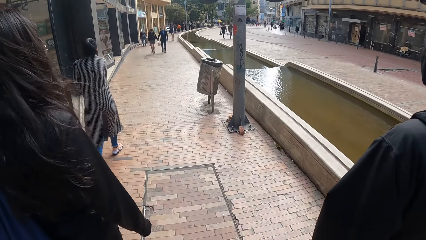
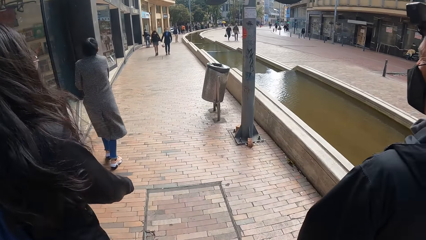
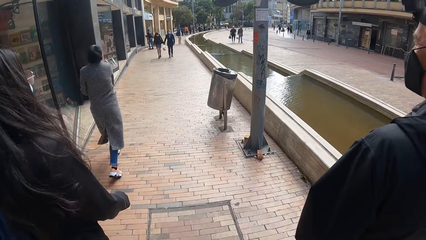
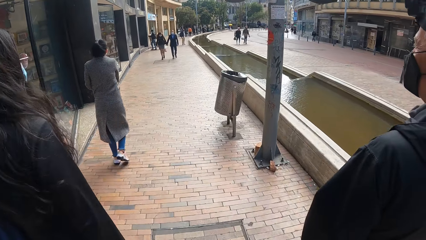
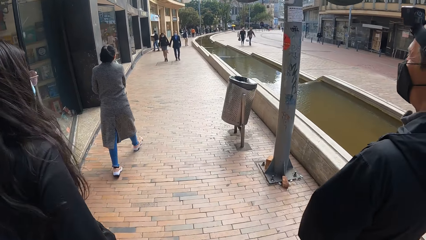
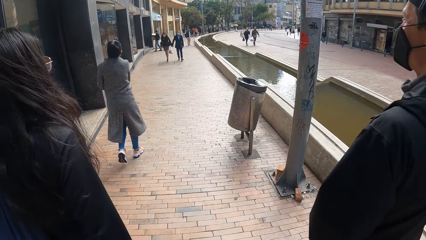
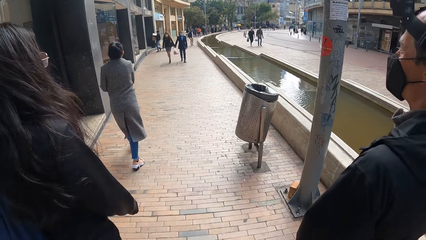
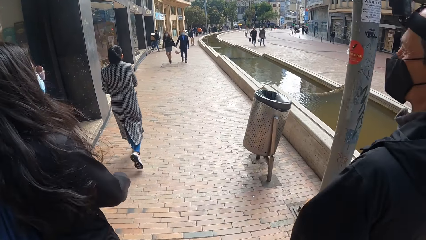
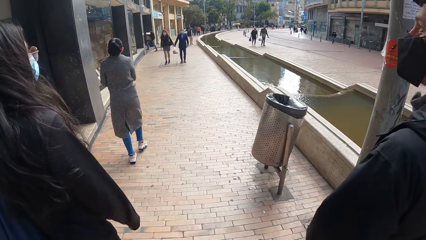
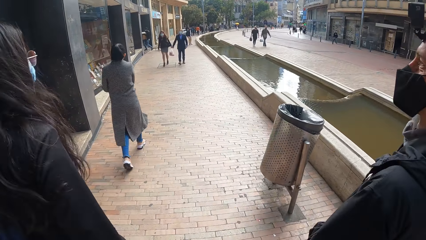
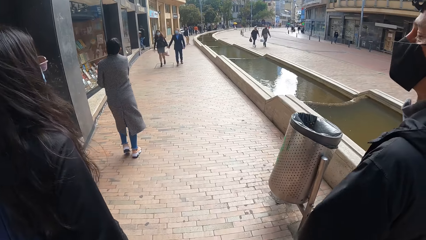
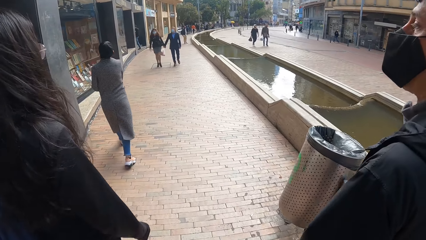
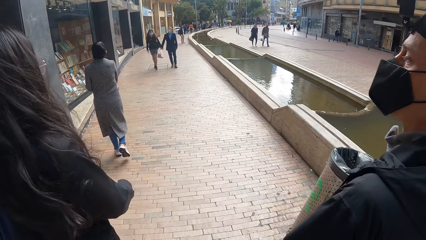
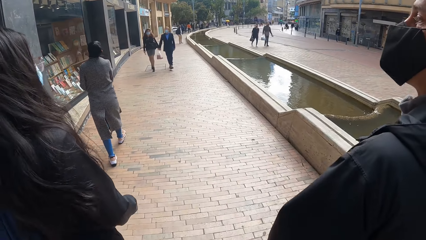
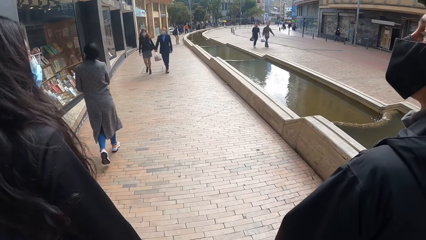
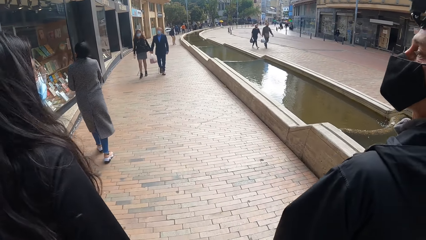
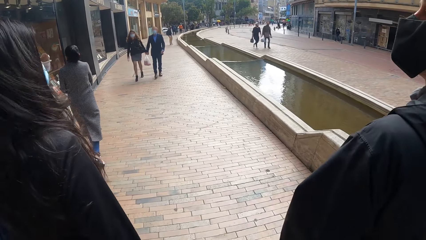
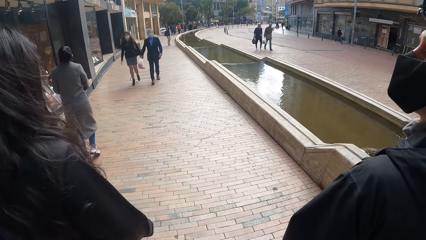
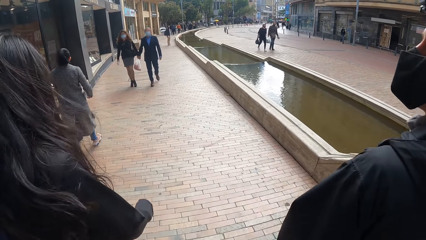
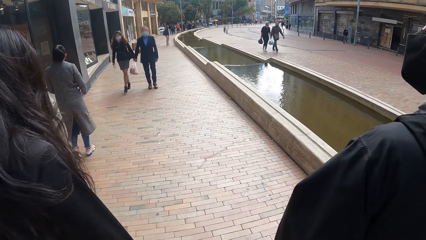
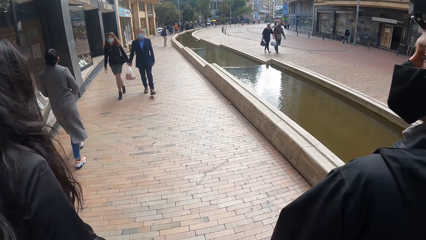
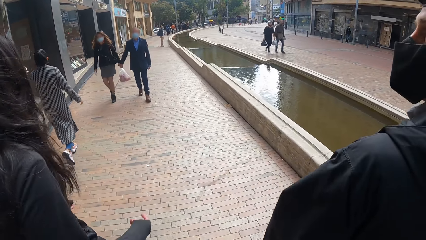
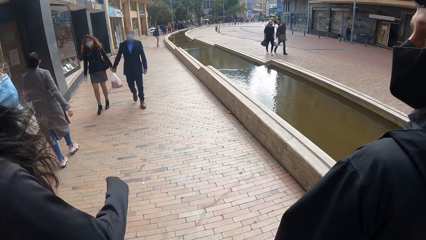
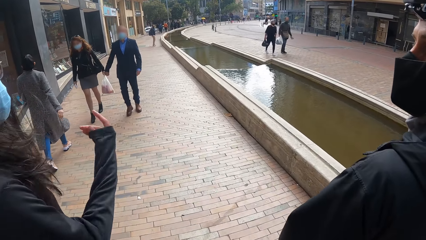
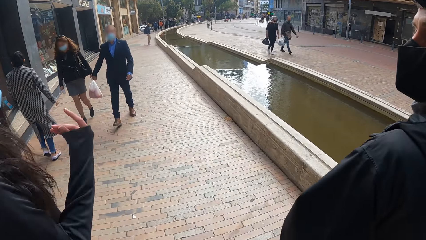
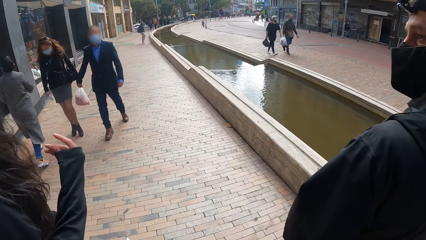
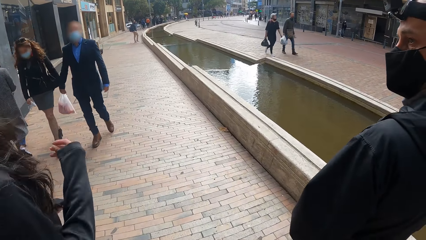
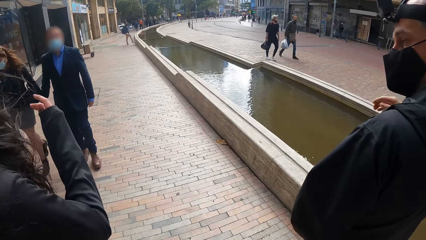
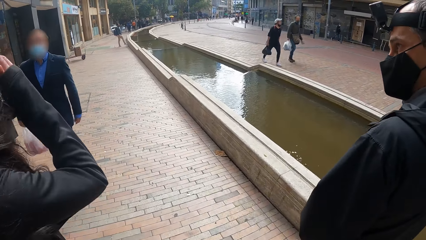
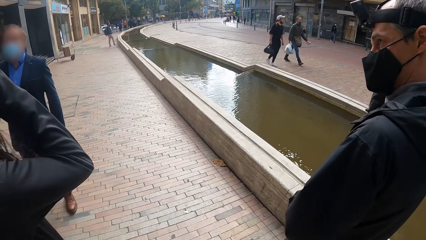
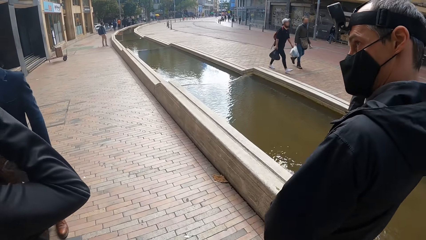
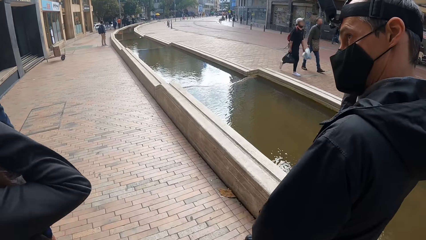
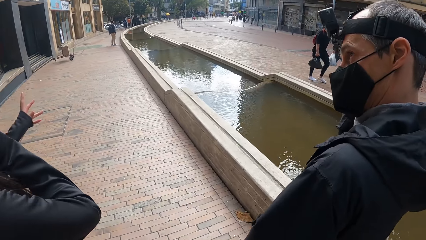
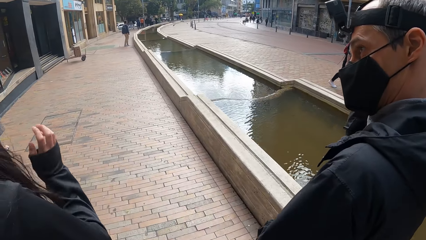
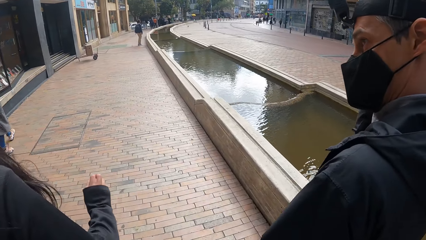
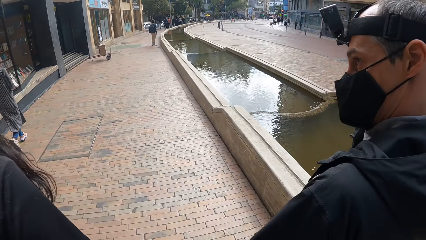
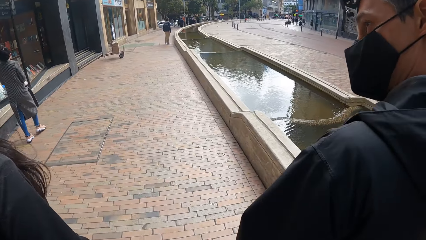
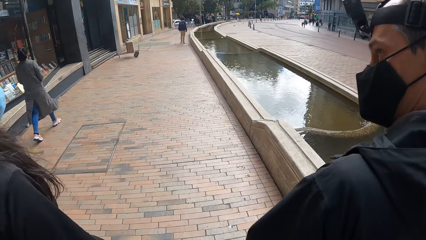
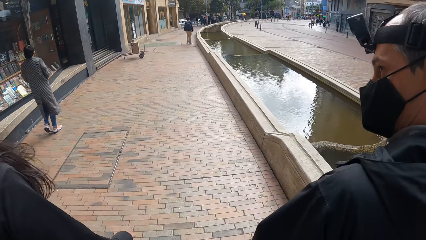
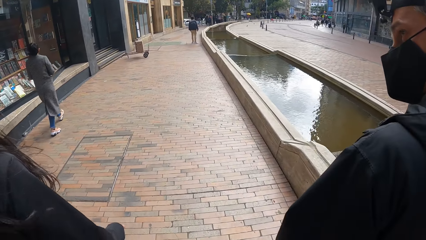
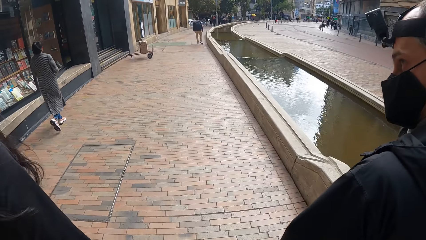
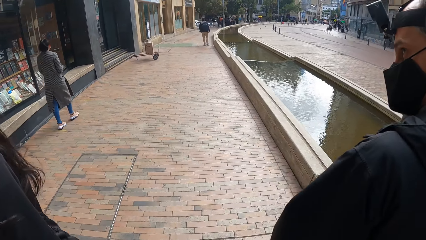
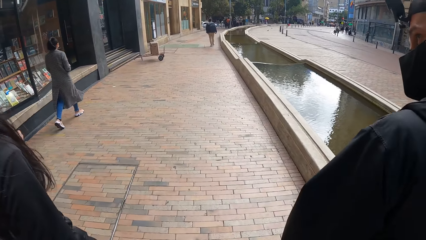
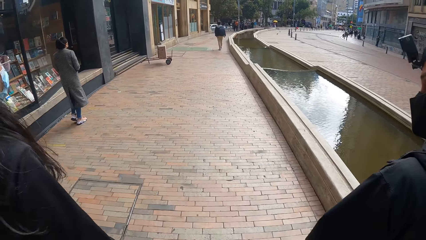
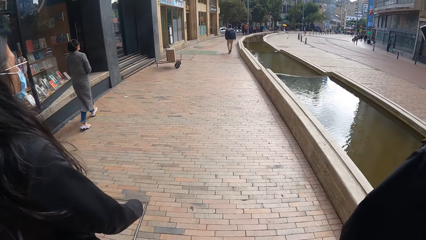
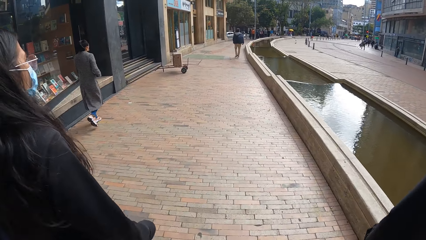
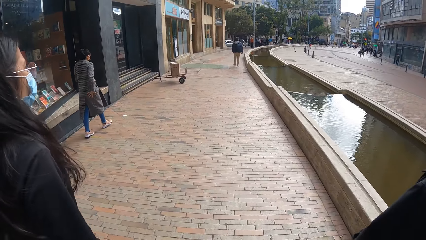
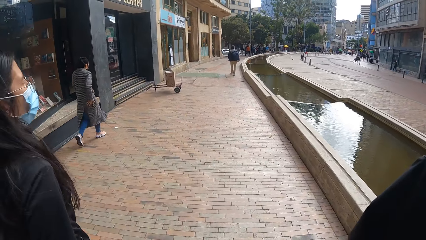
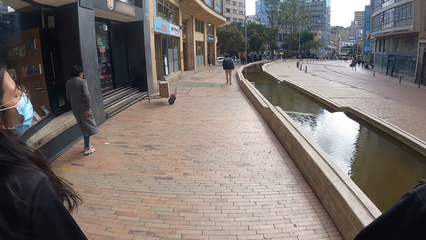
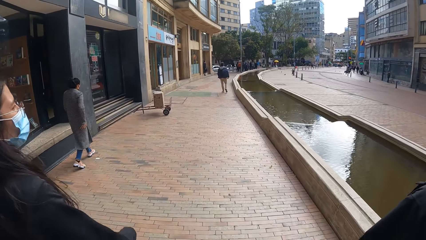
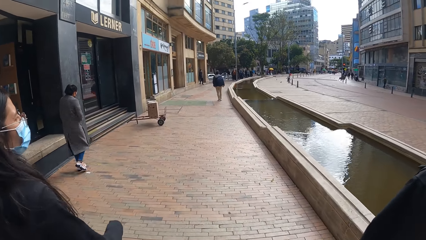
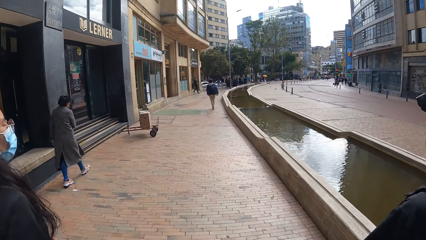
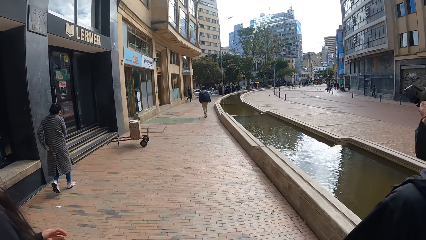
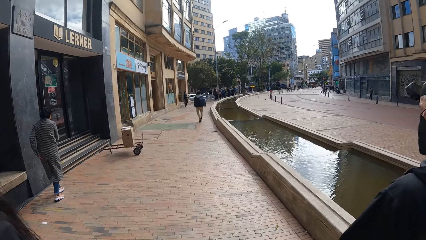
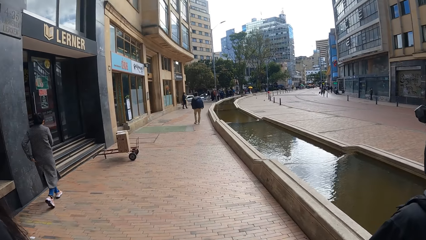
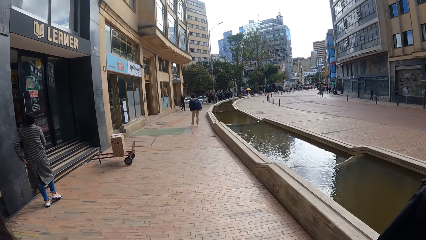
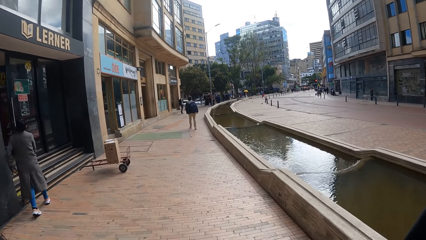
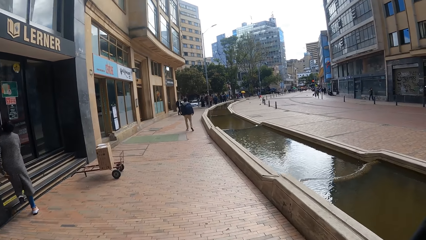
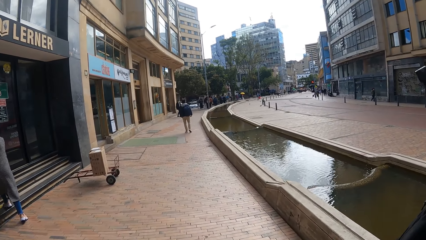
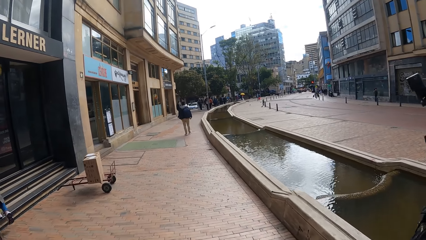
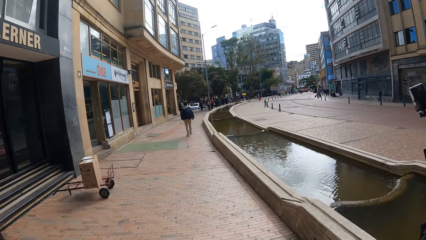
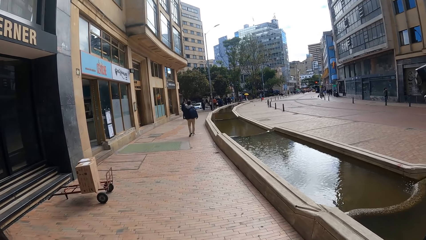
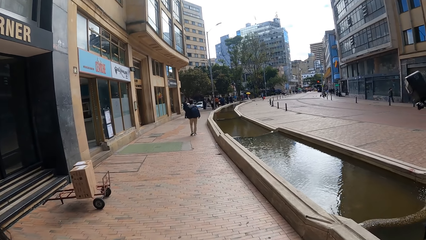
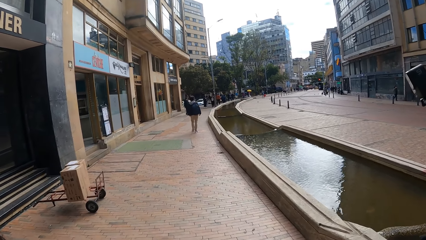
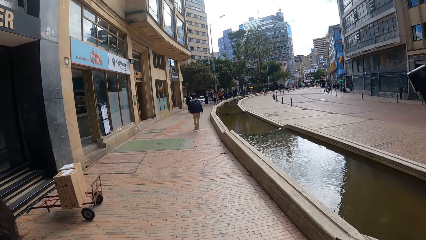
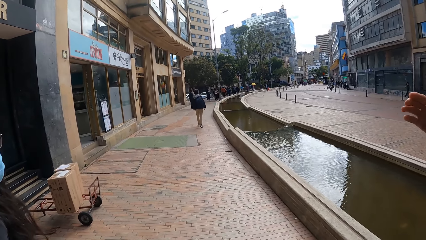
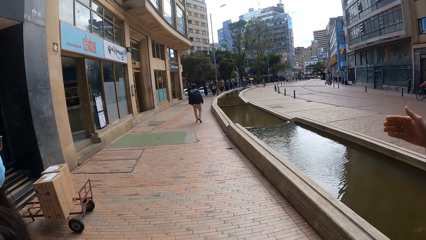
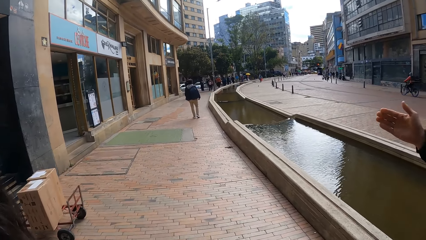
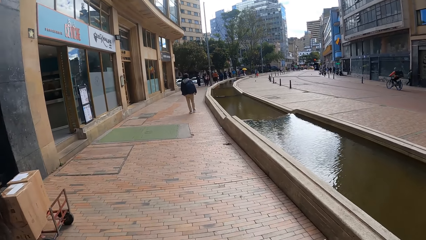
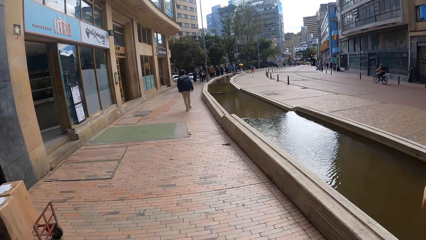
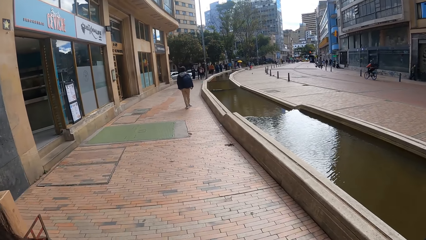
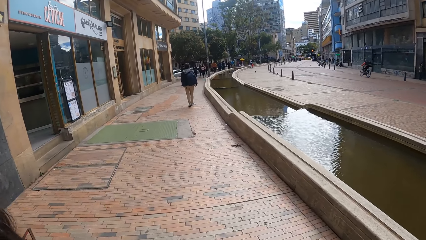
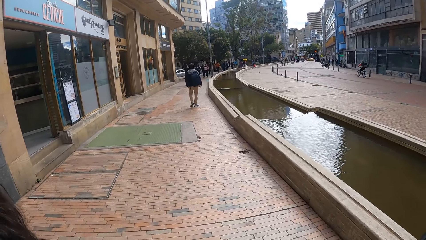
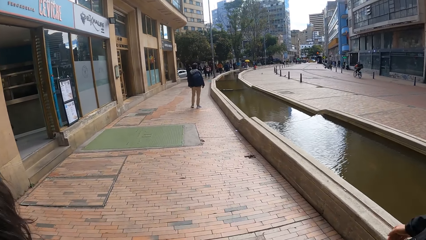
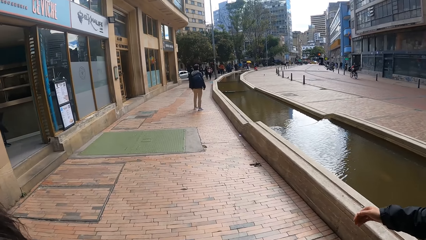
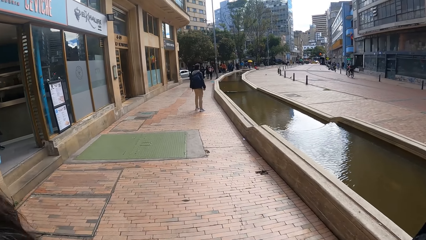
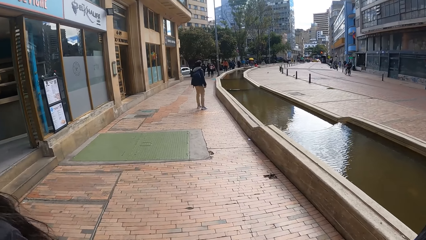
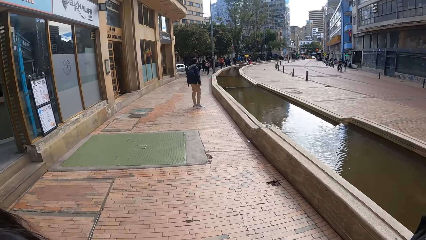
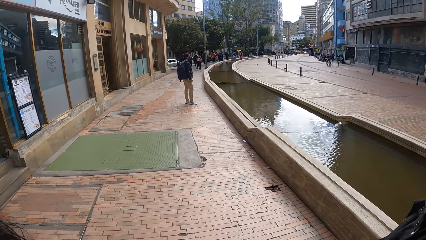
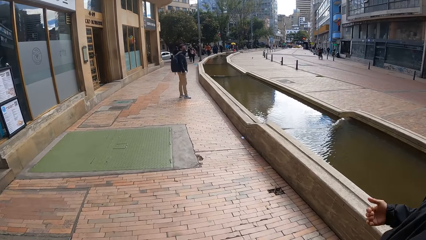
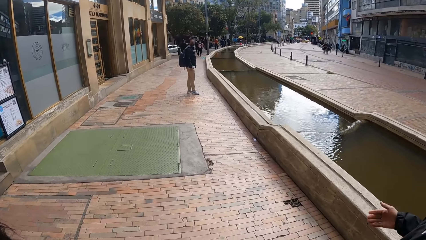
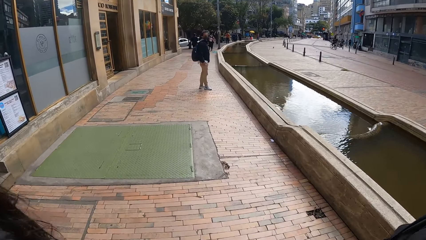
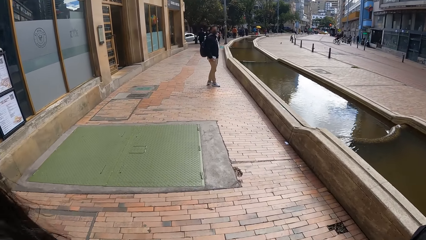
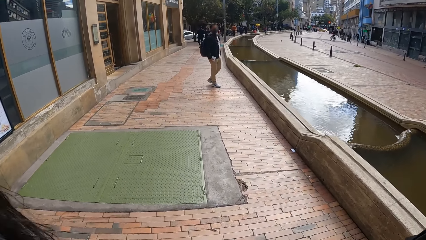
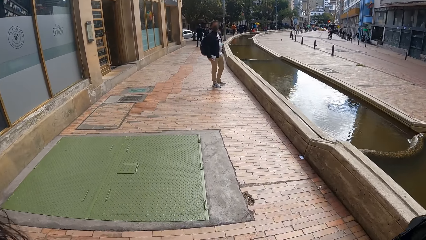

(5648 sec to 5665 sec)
A woman gesticulates with her right hand. She shakes her hand. A man raises his right hand. The woman flips her hair with her right hand. Another man walks past the woman, the first man and the camera wearer. The first man lifts his left hand to his head. The woman walks on the pavement. The first man walks on the pavement. The camera wearer walks on the pavement.
